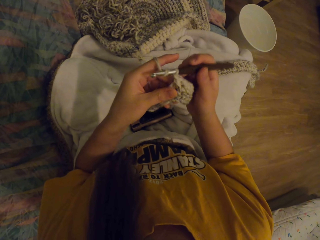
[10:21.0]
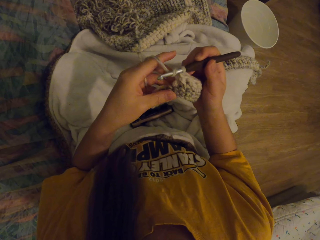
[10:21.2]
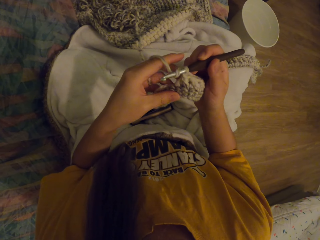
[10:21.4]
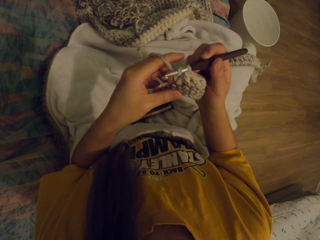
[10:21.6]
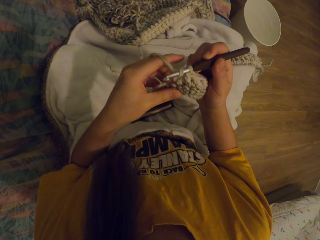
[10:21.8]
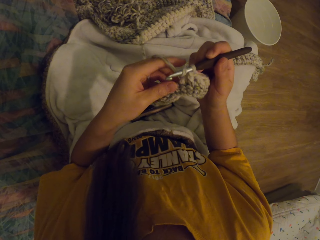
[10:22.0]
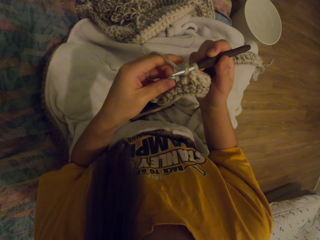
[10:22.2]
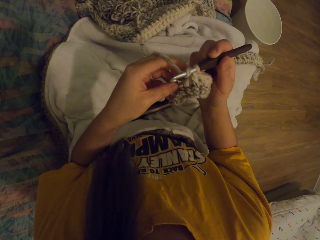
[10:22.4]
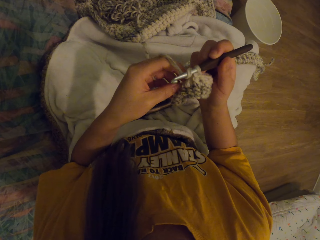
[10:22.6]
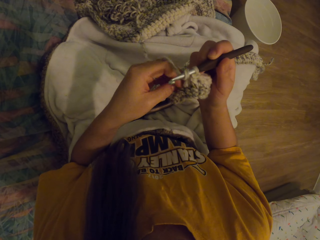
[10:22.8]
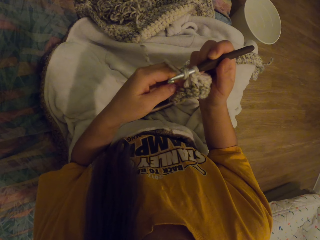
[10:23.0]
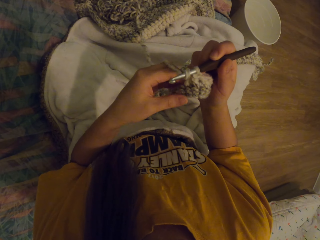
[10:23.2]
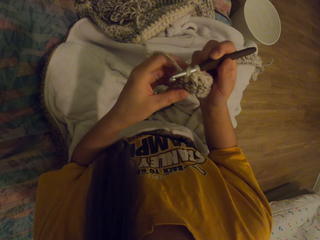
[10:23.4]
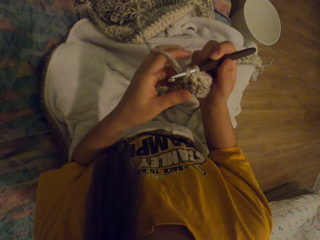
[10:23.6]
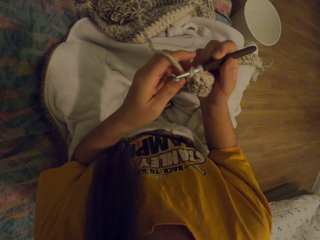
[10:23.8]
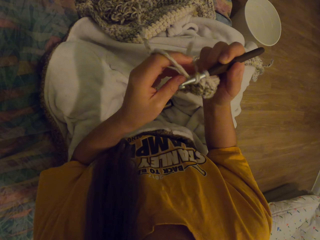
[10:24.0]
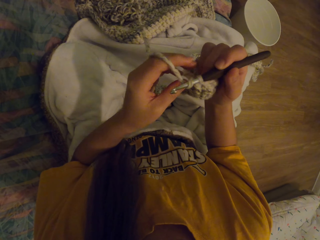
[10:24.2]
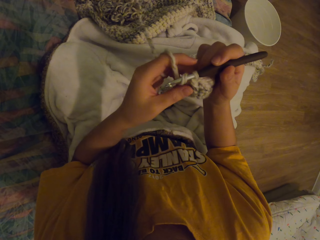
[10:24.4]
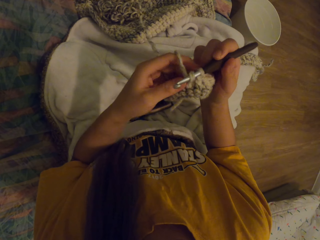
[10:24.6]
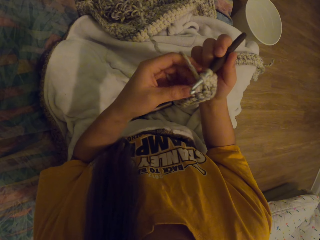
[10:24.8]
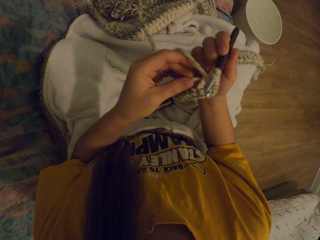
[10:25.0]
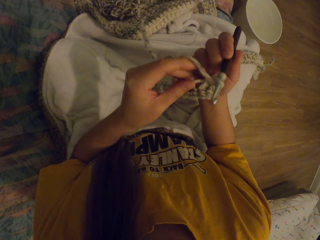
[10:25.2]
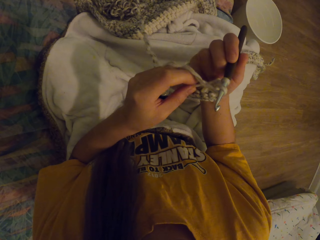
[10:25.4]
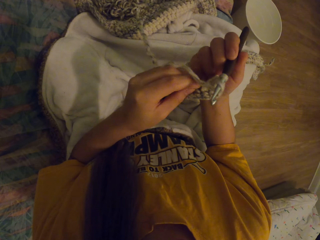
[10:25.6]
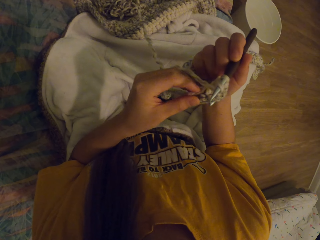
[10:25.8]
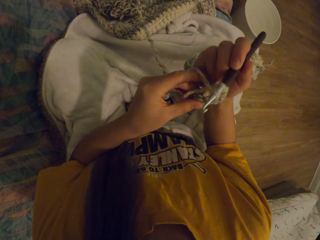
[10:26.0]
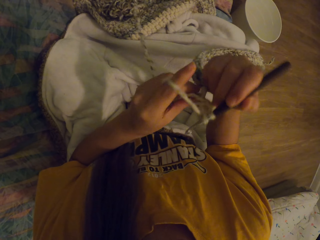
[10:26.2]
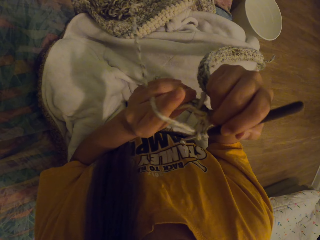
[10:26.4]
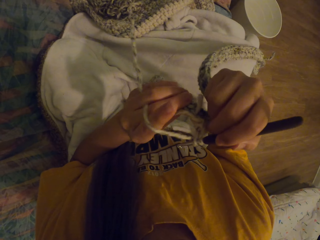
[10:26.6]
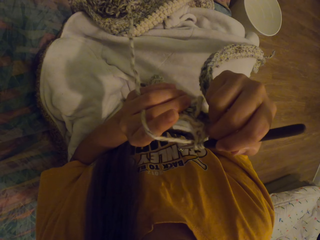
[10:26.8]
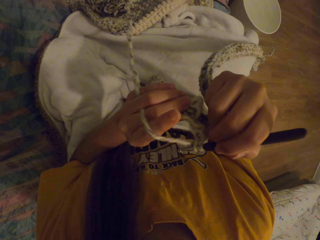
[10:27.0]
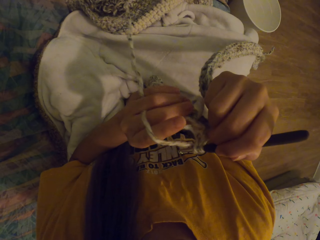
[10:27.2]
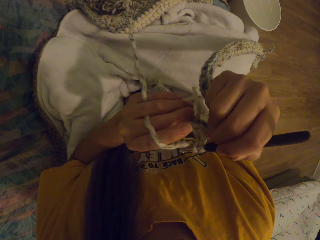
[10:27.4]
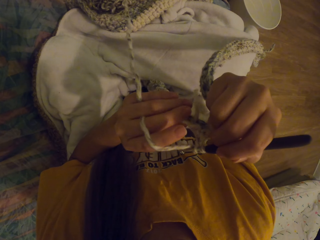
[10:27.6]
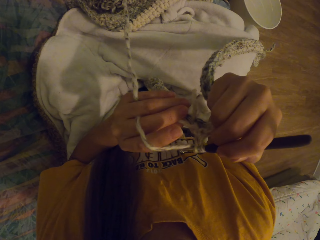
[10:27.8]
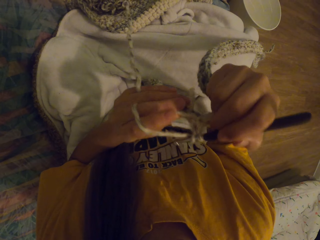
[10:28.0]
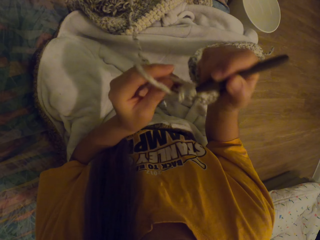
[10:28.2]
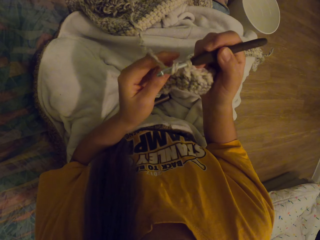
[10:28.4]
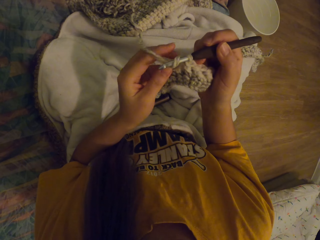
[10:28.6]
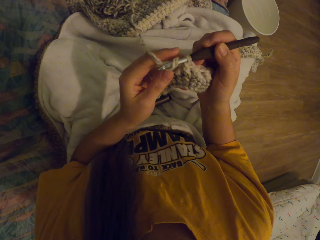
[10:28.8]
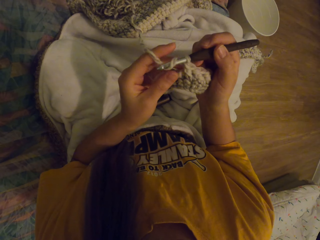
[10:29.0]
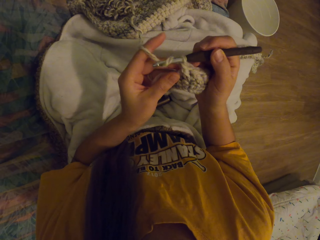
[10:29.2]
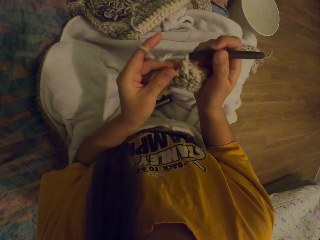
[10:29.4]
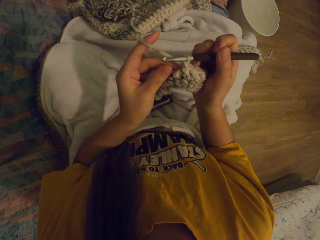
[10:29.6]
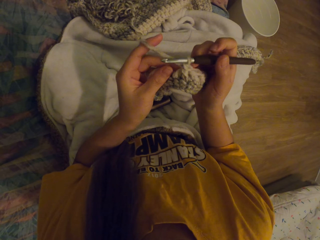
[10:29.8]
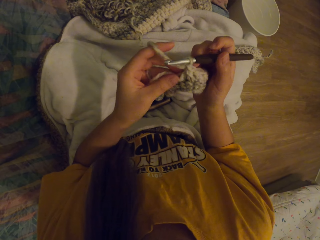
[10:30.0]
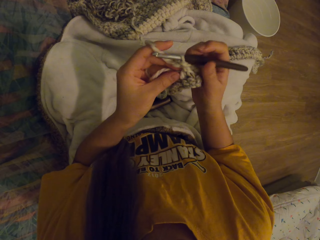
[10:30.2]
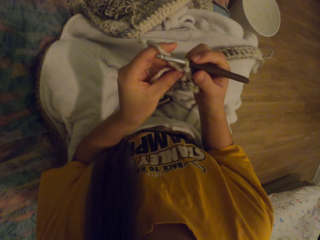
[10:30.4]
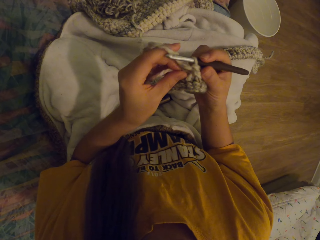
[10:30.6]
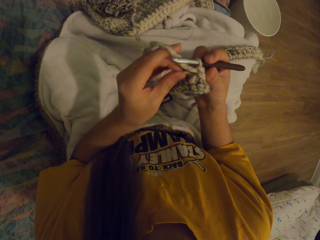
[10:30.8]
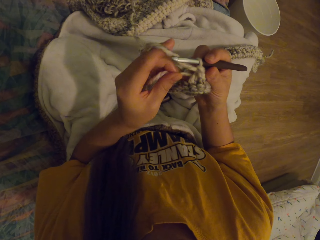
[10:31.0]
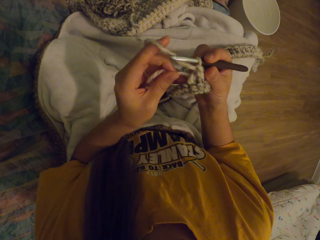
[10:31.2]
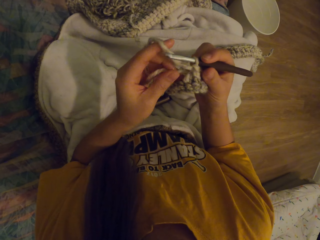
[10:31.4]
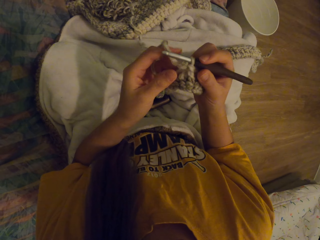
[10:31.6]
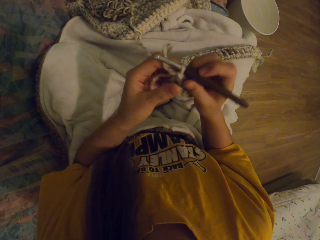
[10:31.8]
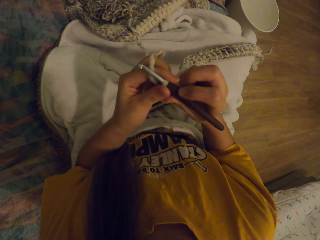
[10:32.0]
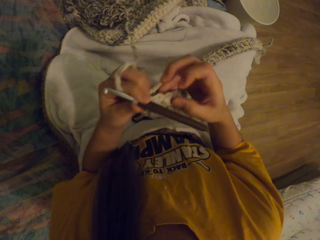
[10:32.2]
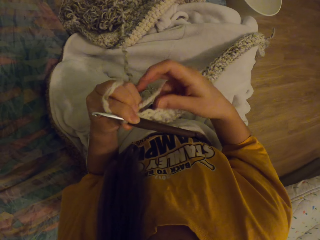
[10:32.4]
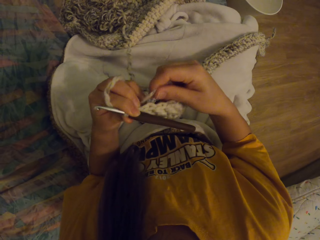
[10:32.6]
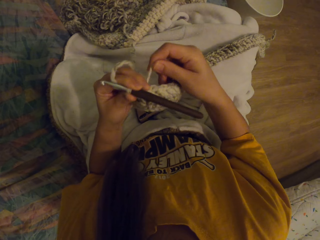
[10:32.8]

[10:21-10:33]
The camera wearer knits the fabric with the crochet. They check the wool thread in hand. They stare at the fabric.

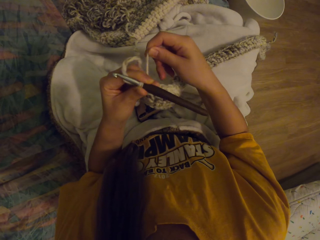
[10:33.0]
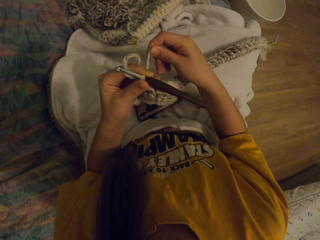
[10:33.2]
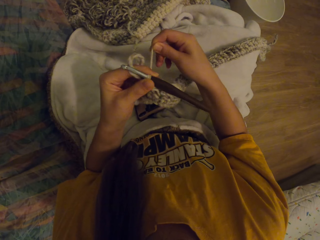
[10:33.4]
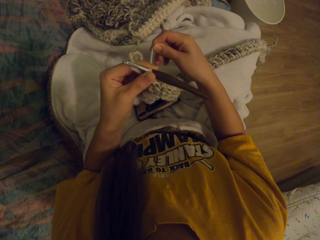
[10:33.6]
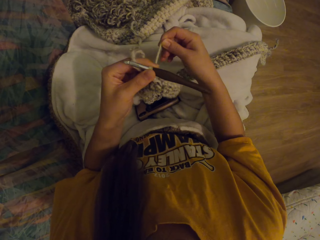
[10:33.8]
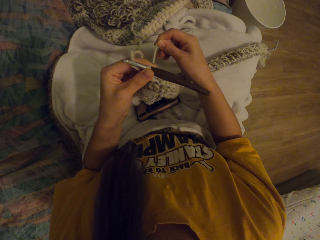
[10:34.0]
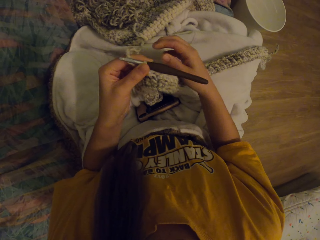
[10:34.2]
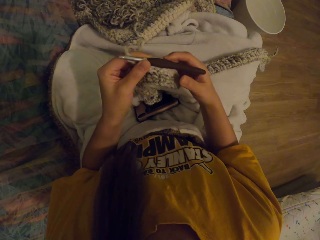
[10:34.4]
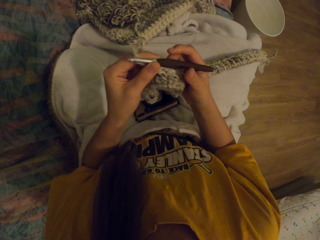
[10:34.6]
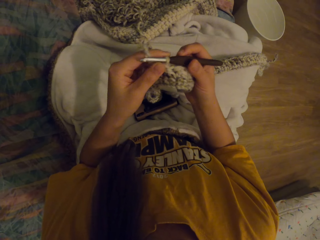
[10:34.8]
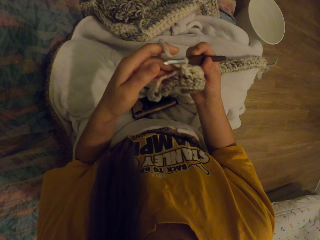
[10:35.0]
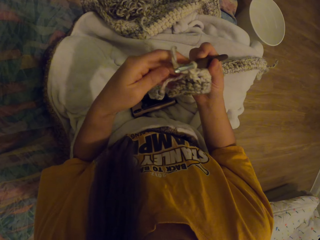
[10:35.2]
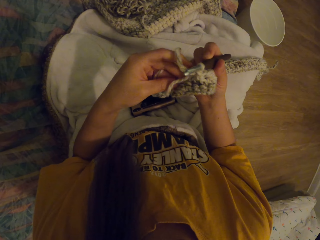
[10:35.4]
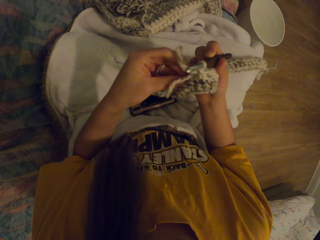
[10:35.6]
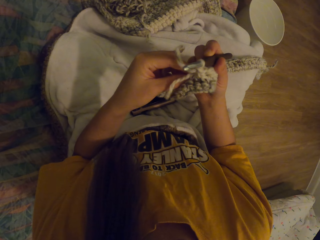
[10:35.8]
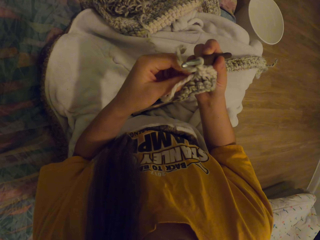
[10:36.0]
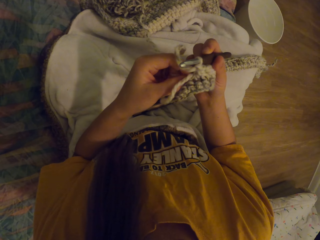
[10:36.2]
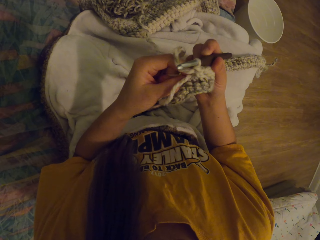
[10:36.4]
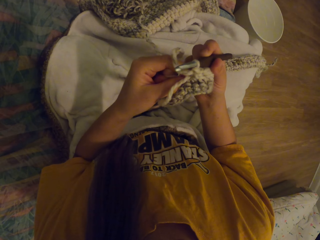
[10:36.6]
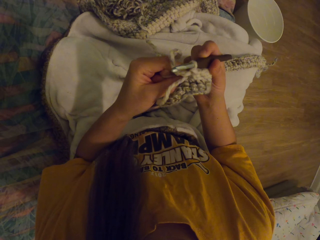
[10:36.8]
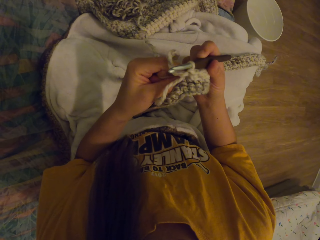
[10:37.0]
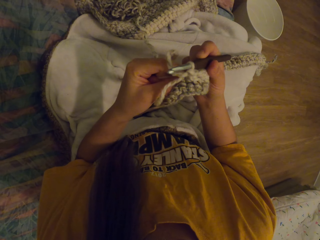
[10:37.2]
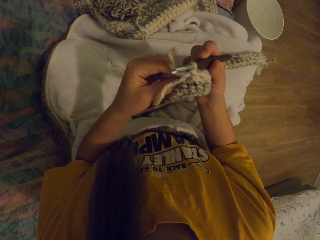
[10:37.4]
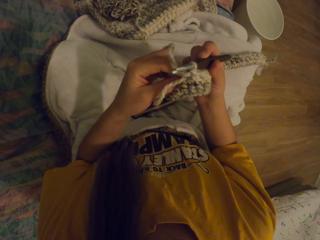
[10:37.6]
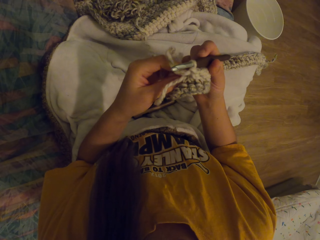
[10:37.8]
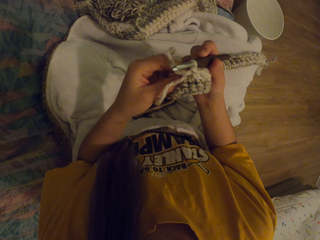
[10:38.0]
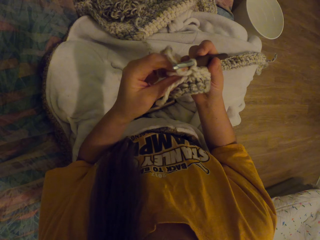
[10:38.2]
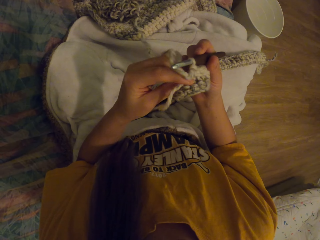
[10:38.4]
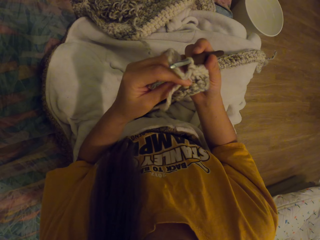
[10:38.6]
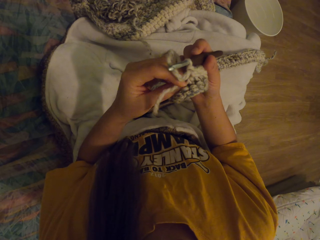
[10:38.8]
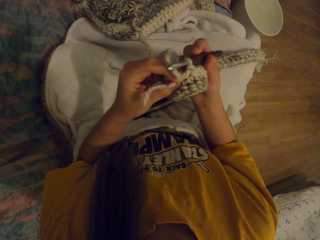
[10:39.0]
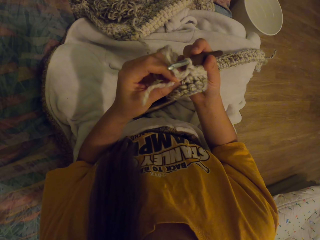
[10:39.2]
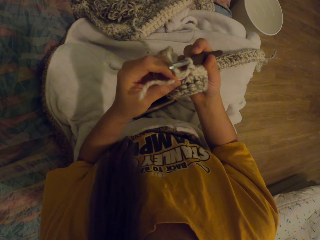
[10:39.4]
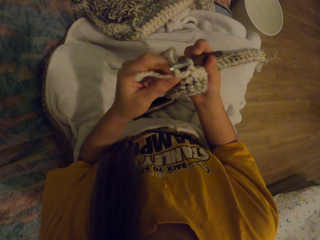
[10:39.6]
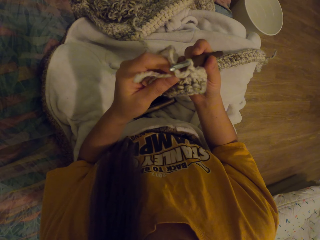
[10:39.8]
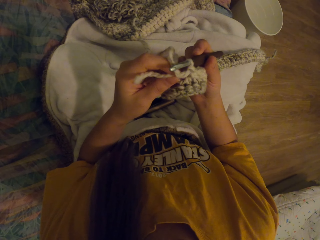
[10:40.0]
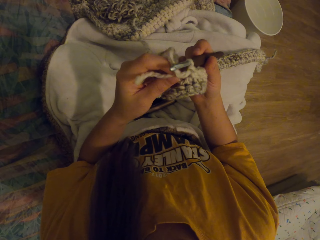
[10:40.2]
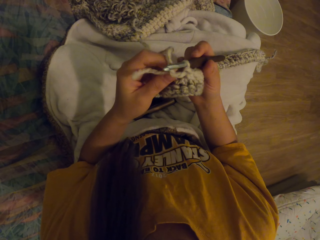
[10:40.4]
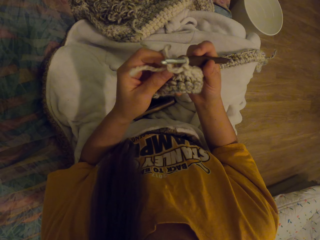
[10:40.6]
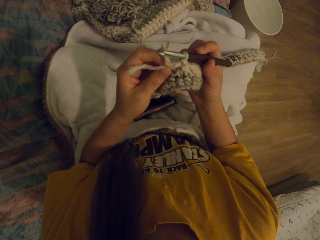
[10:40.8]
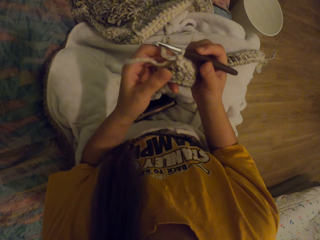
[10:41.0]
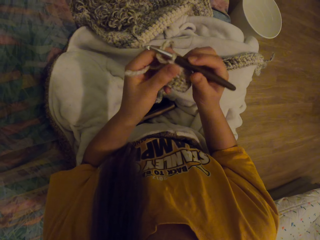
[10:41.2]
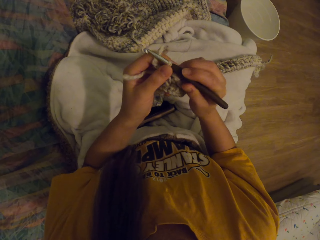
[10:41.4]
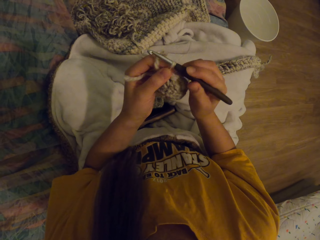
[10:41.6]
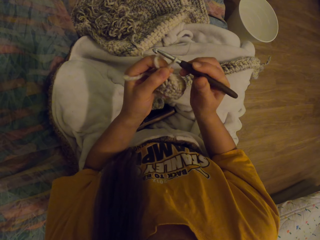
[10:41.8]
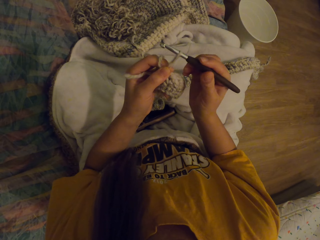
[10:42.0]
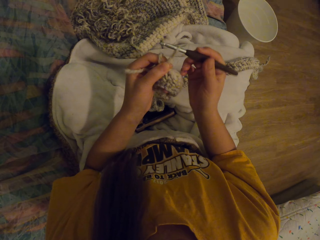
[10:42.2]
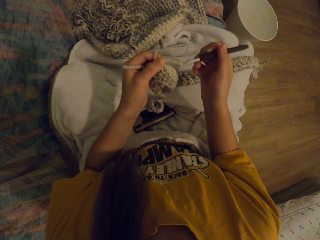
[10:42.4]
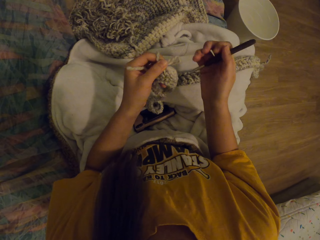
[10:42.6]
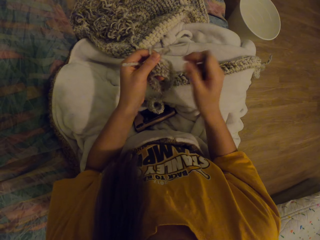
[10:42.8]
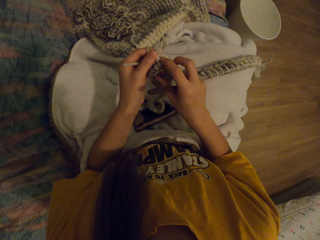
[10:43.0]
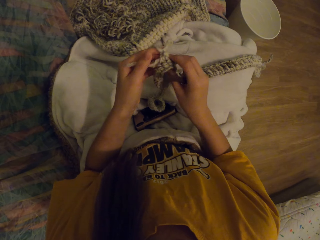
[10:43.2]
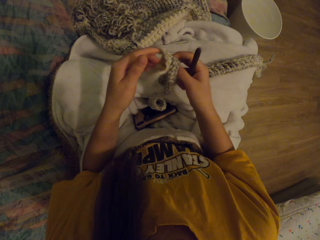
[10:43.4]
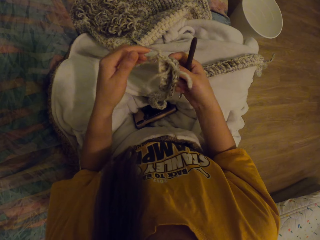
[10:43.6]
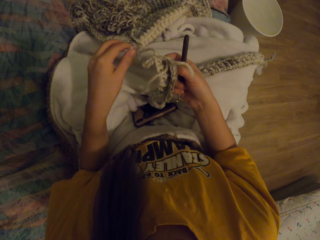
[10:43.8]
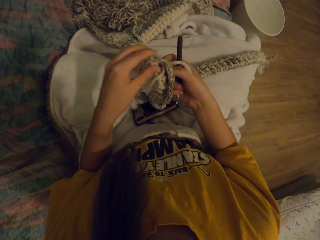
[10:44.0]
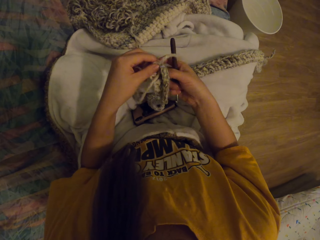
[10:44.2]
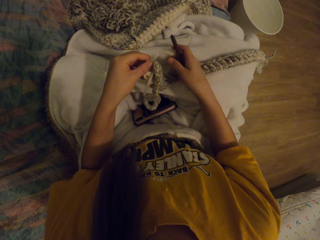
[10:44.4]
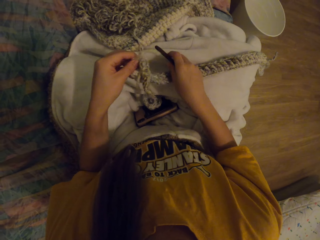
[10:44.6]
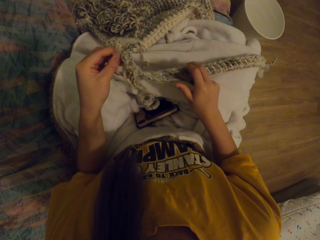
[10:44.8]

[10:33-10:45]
The camera wearer removes the crochet from the wool thread.
